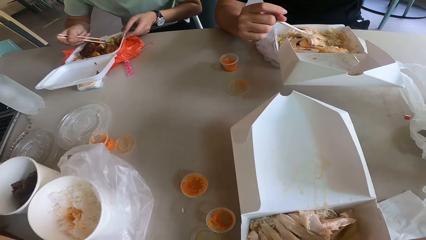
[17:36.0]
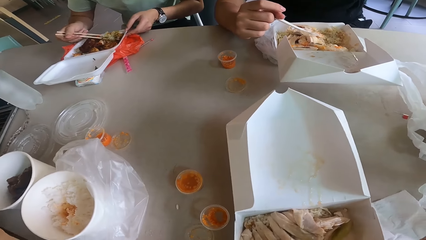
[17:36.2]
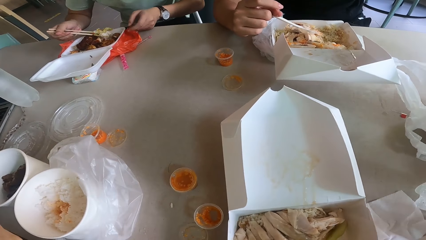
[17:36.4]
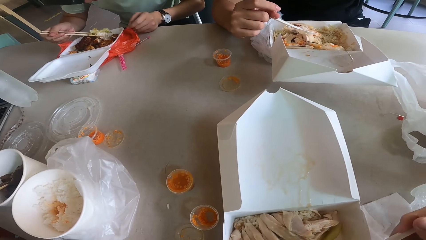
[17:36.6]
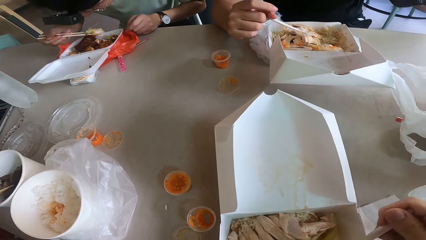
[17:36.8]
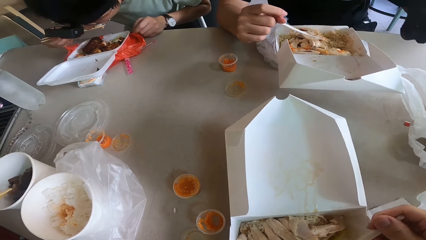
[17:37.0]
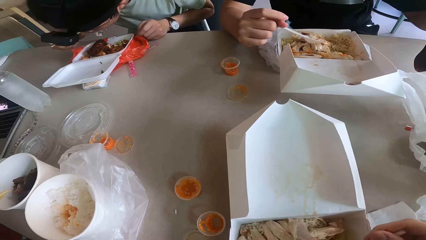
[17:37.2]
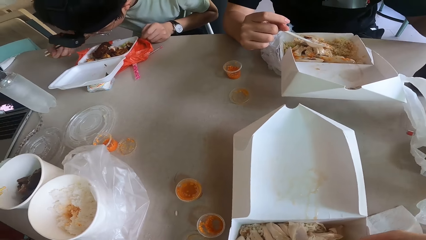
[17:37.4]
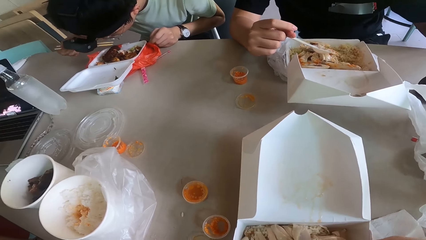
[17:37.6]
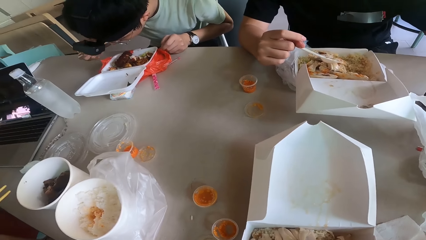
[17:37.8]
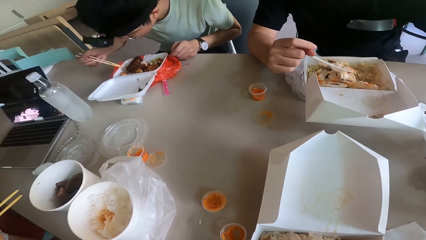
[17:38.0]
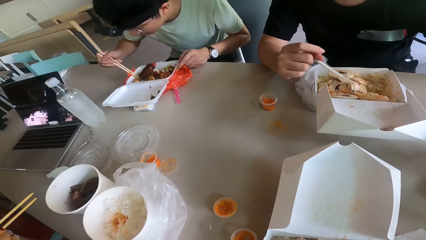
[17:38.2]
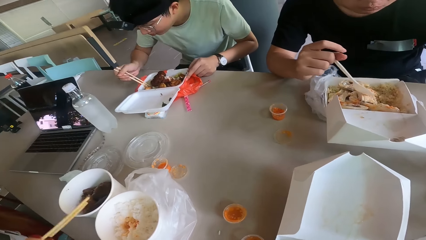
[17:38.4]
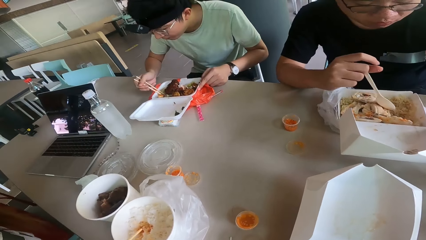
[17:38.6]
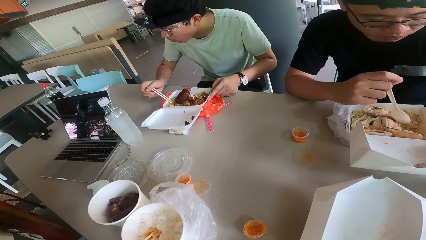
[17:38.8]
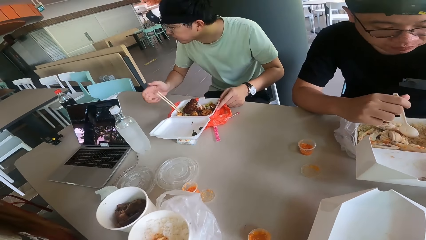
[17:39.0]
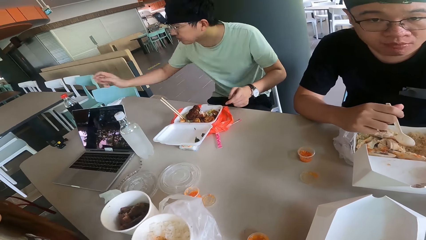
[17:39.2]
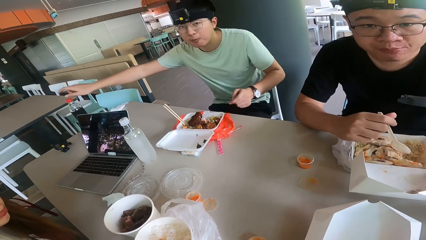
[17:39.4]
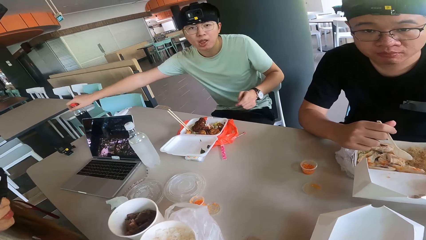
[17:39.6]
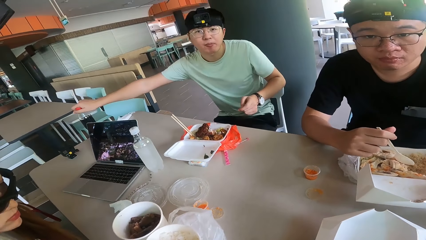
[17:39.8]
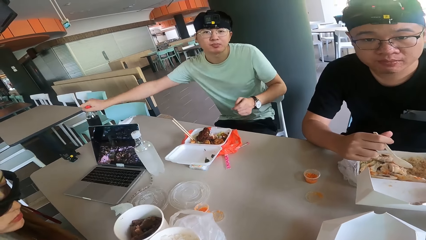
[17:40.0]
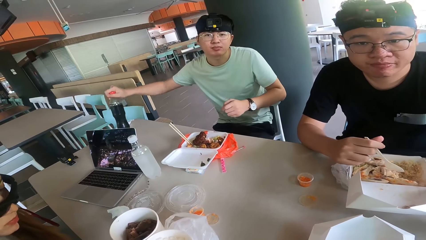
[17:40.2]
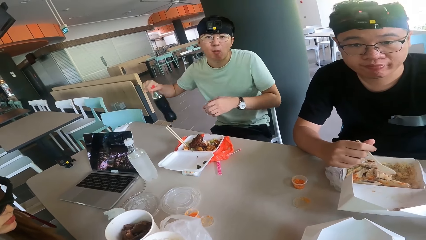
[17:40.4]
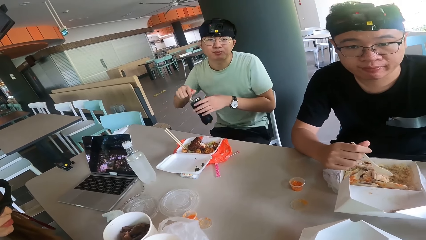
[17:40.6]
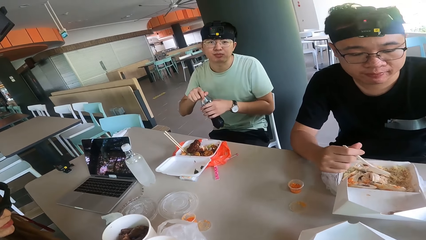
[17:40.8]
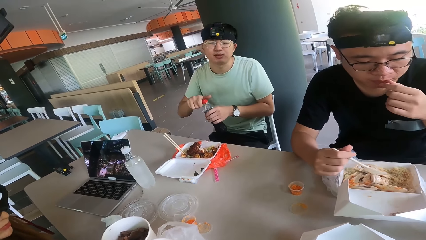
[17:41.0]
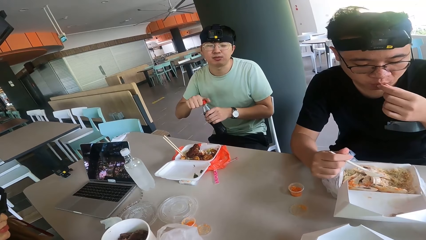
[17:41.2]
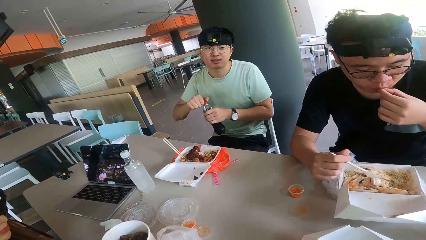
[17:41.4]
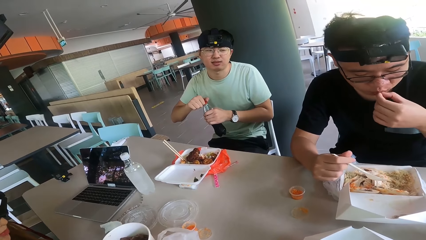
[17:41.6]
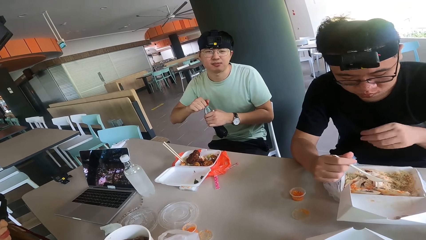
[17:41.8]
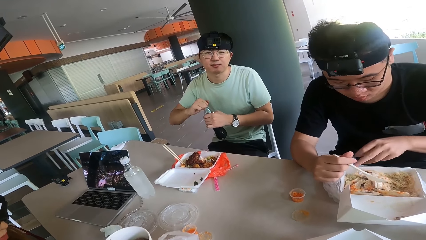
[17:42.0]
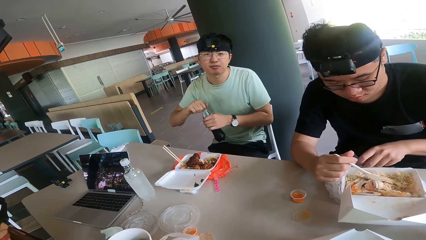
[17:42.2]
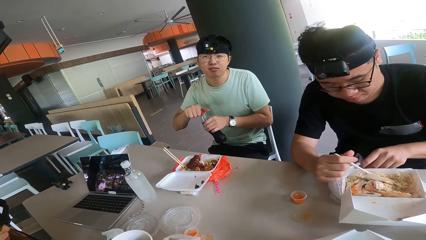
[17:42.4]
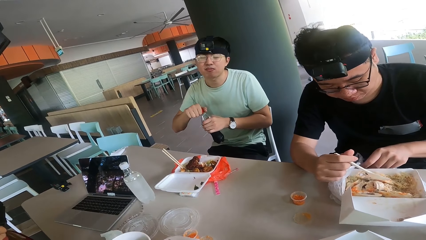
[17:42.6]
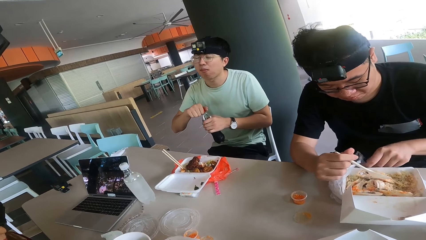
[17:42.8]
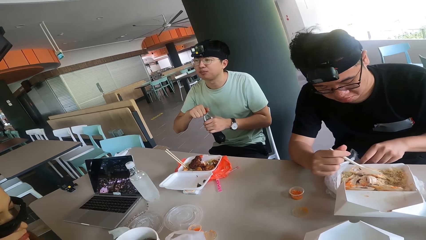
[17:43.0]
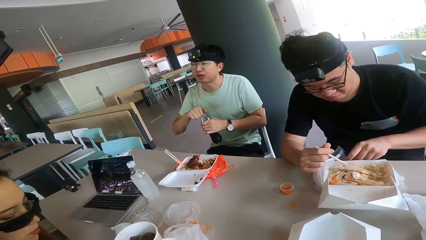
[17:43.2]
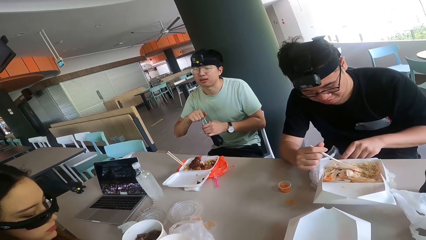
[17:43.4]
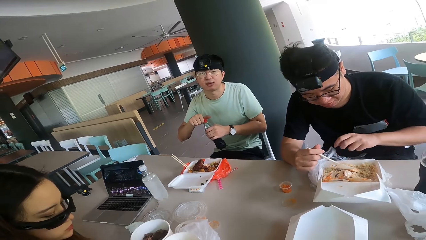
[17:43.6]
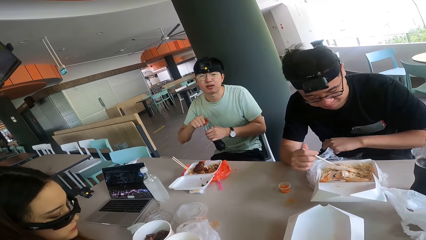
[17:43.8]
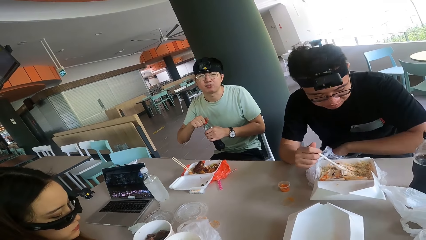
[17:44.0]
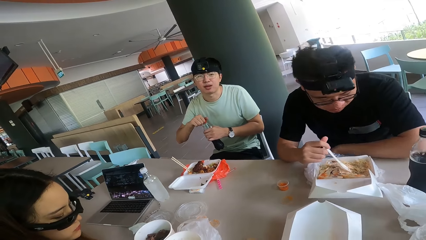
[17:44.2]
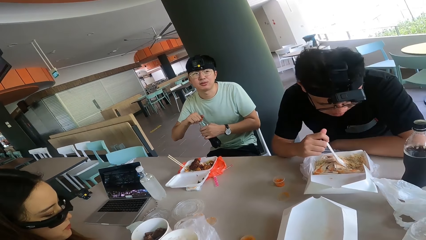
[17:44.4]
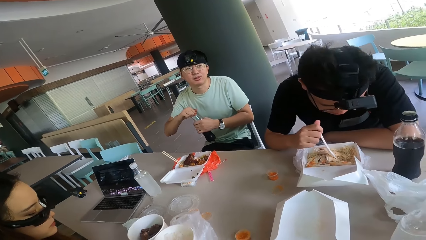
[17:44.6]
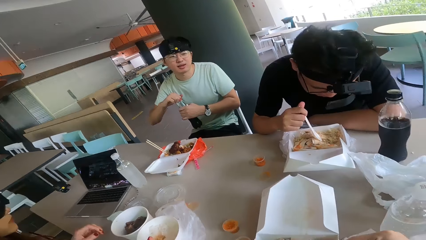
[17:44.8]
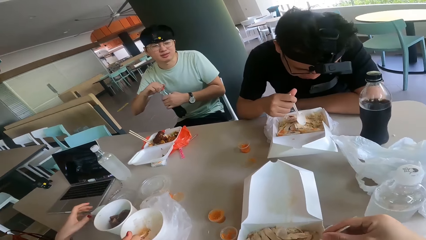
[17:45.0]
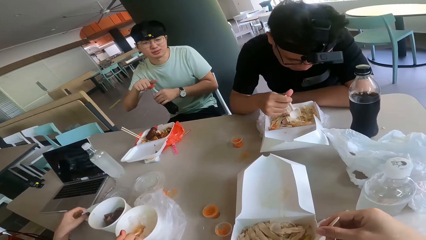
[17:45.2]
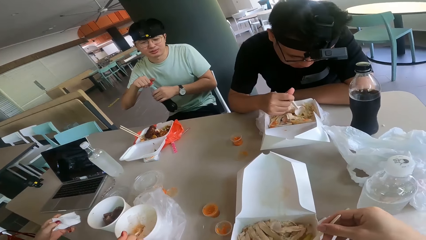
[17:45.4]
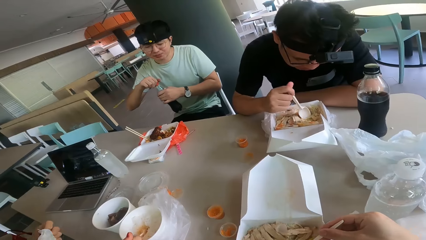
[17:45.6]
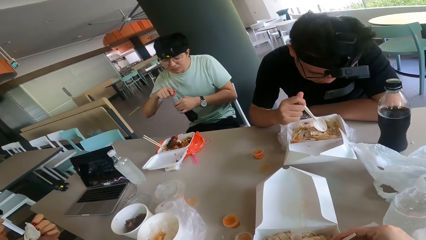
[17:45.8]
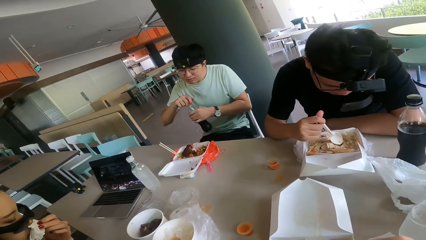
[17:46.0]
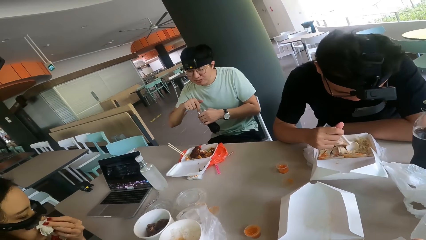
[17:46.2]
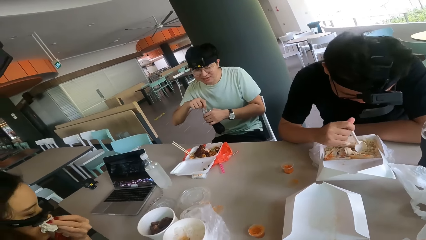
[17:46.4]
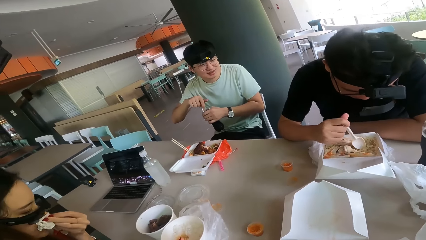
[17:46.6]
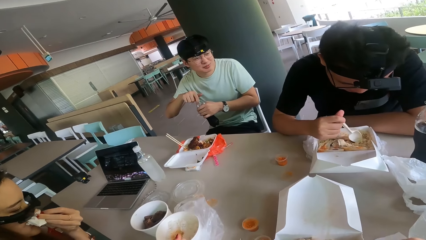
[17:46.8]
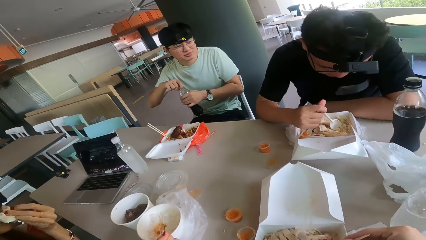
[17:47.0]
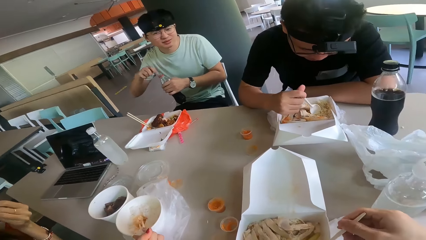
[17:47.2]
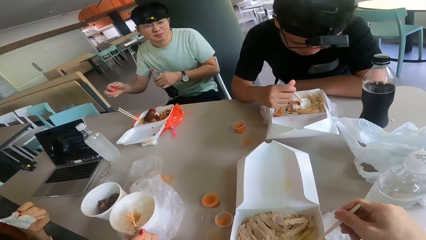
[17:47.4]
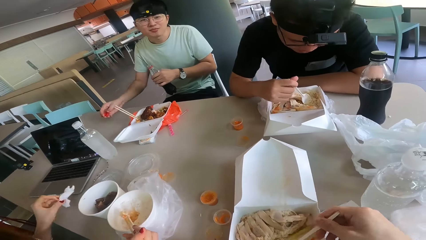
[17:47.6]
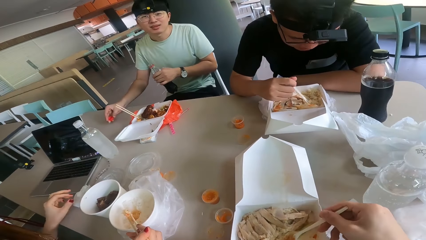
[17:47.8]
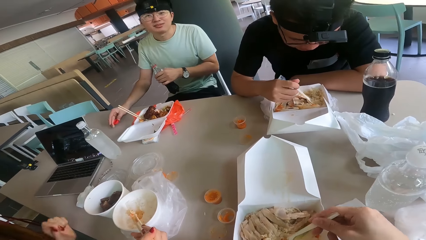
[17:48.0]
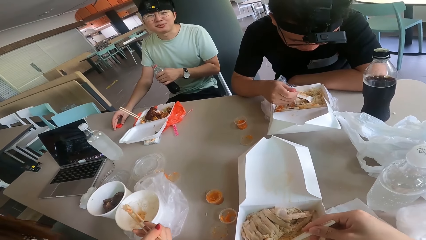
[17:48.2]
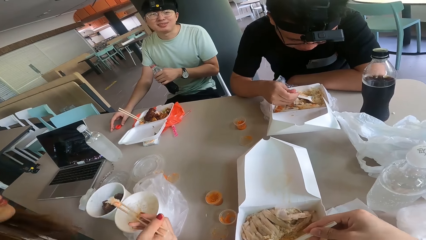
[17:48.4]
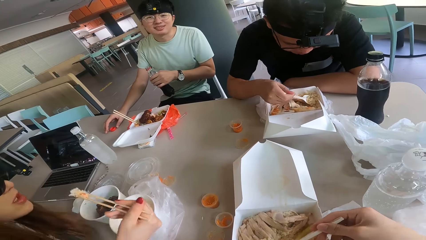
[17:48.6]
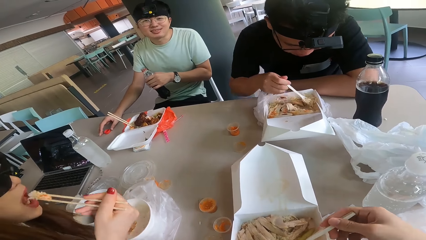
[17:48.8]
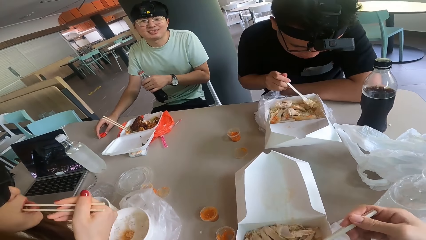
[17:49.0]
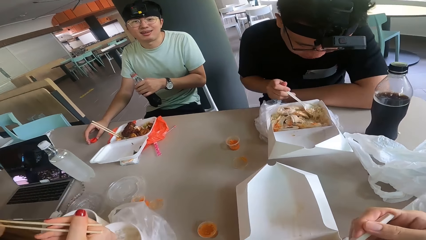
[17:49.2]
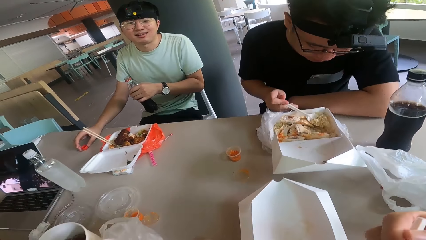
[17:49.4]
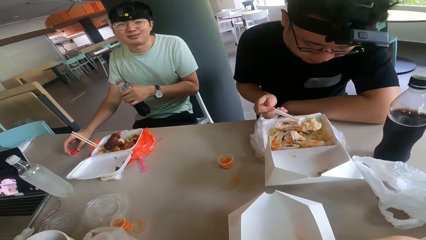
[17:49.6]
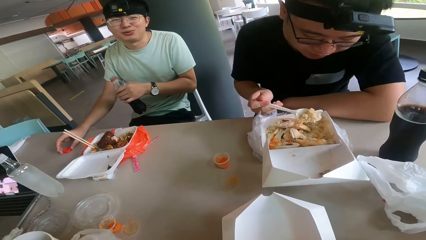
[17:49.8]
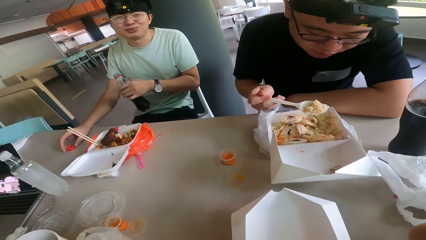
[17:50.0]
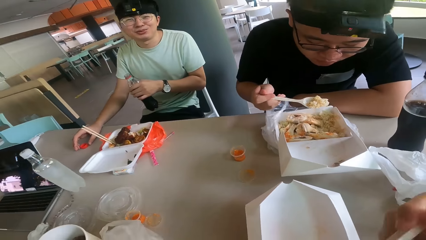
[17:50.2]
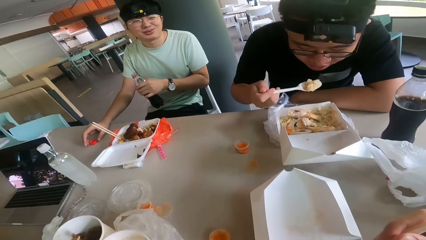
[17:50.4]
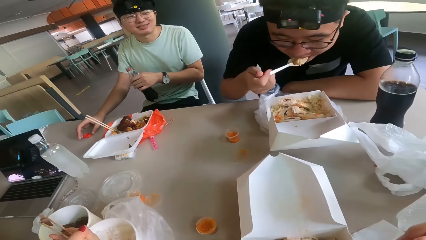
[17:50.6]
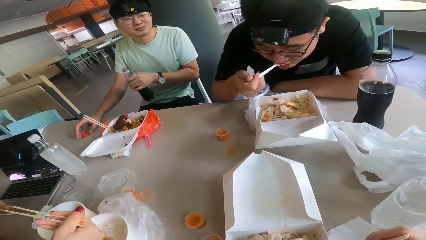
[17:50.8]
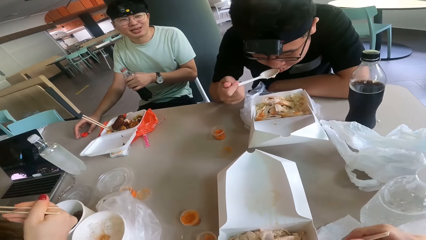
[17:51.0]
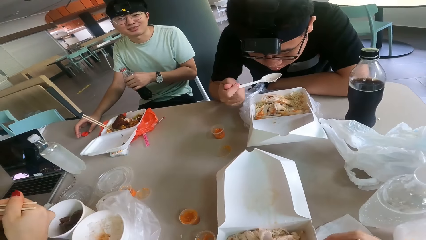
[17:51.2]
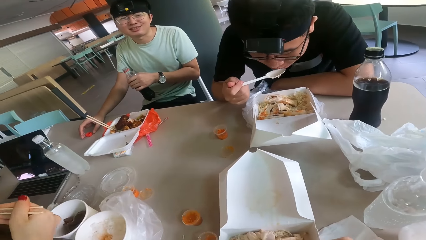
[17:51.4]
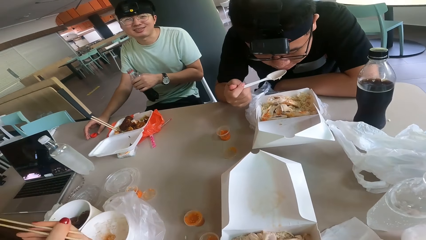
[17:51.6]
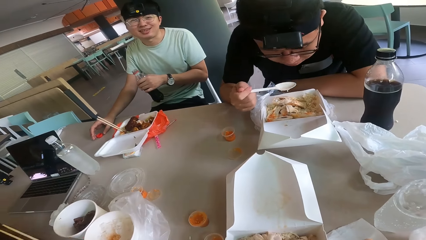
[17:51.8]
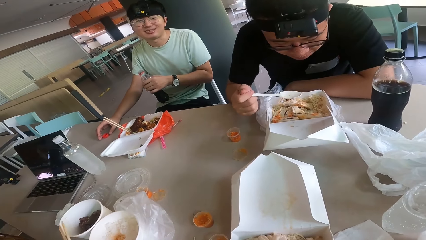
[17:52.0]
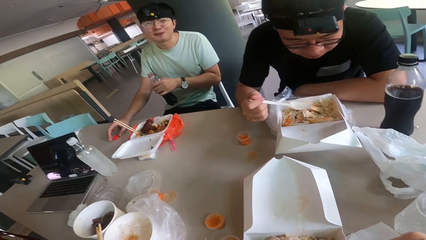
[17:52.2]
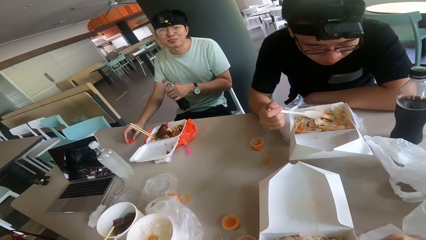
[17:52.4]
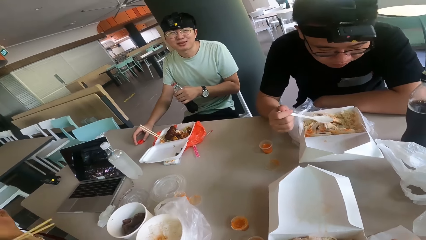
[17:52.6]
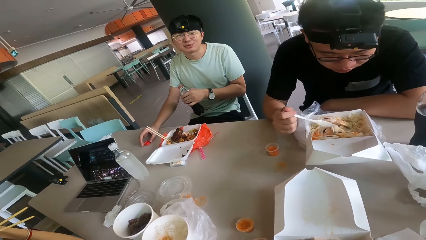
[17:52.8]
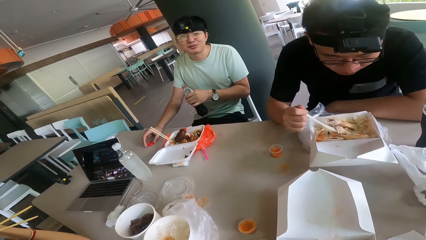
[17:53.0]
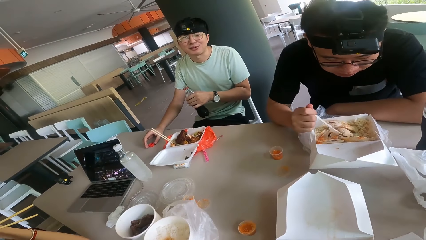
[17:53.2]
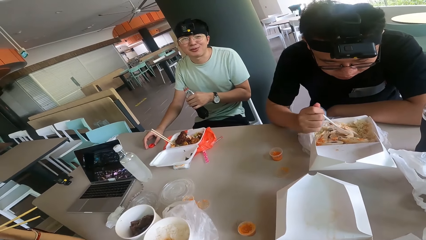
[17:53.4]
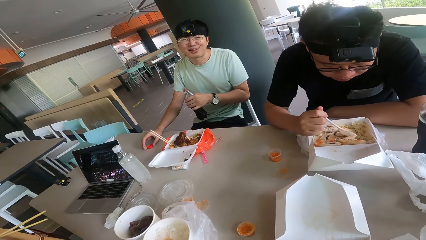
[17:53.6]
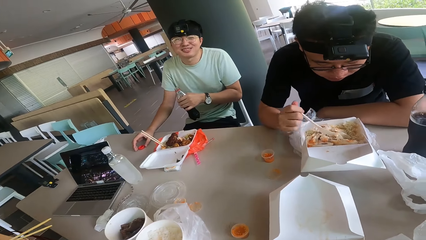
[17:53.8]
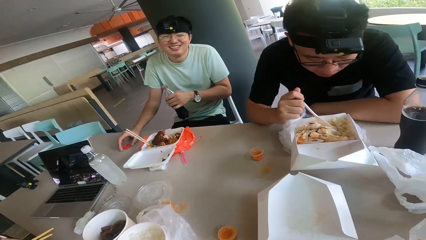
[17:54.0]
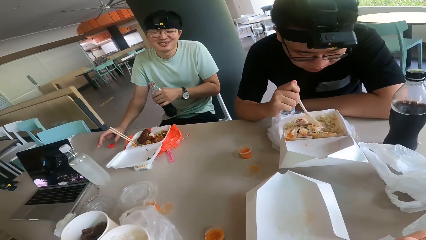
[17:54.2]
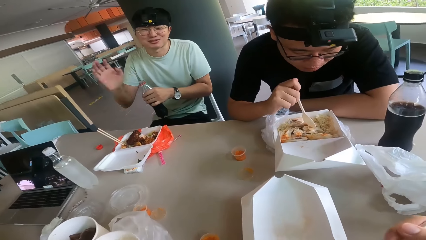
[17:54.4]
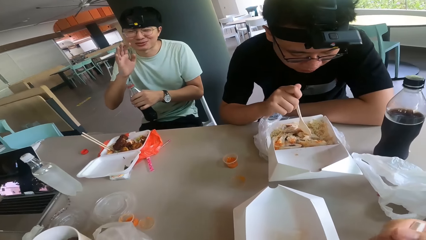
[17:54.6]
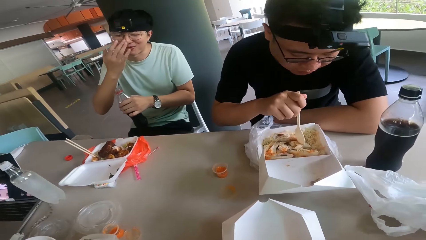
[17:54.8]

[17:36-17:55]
A person holds the drink. The camera wearer converses with a man. Another person holds the drink. The man responds to the camera wearer. The camera wearer talks to the man. They collect the food with a spoon. They look at a woman. They scoop the food. The man responds to the camera wearer. The first person holds the plastic spoon. The camera wearer eats food from the spoon. They look at the man. They collect food with the spoon. The man talks to the camera wearer. The camera wearer eats food from the spoon.
